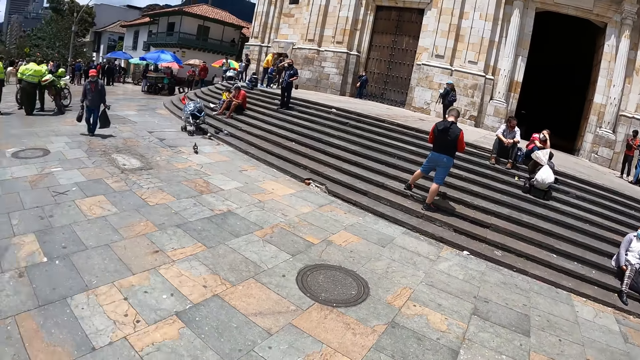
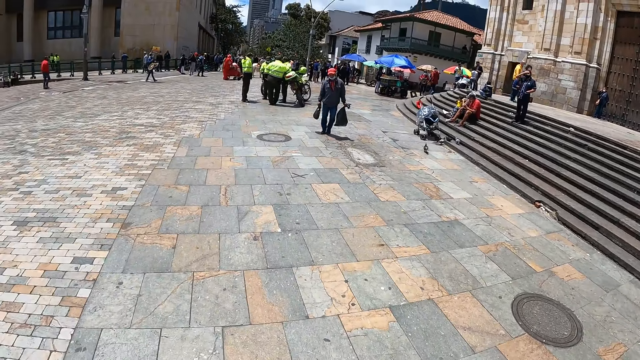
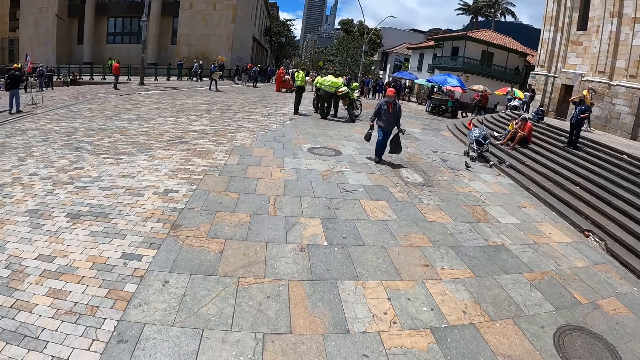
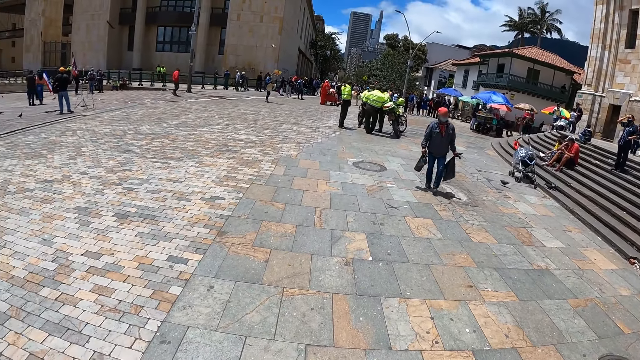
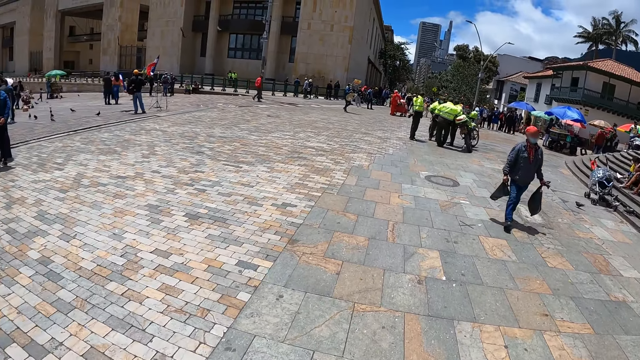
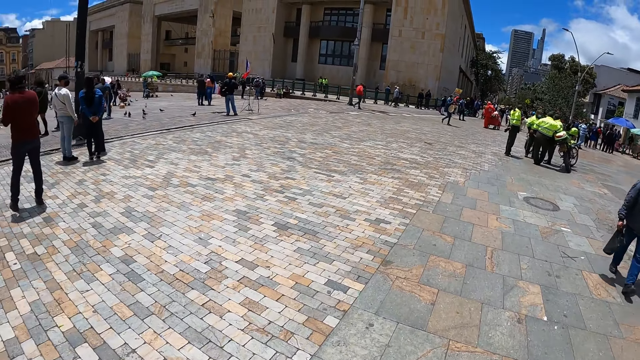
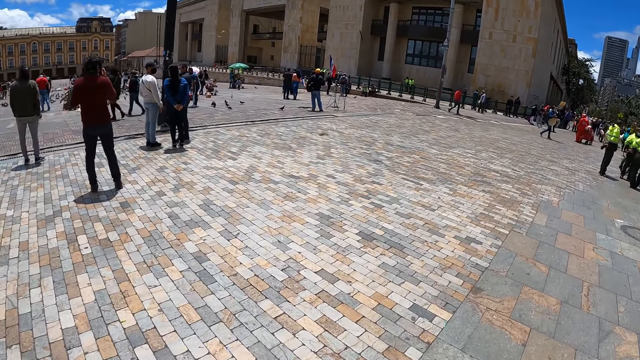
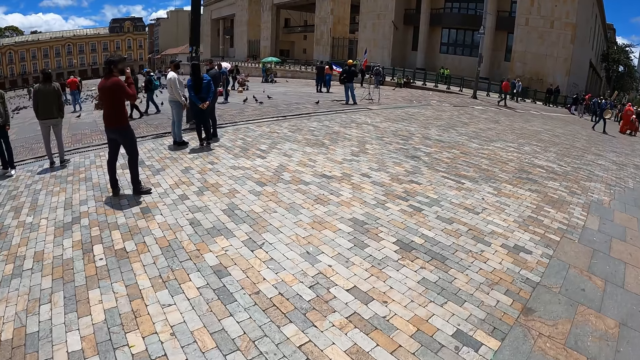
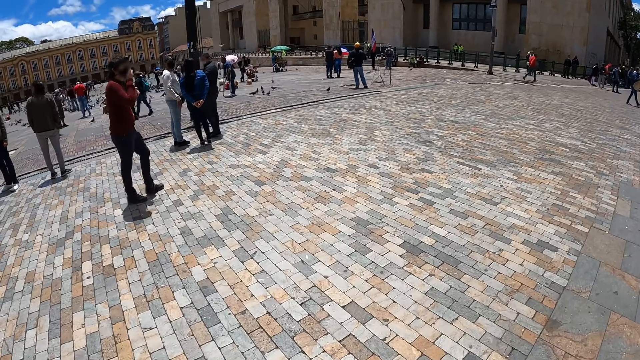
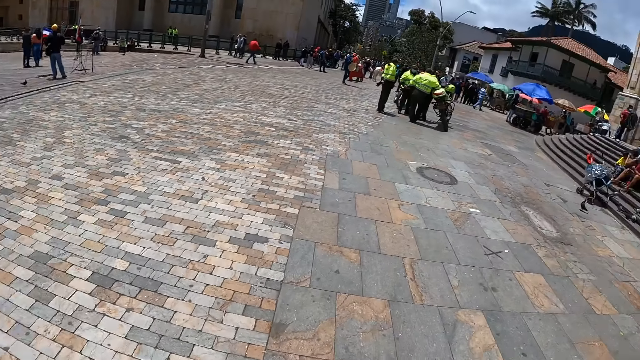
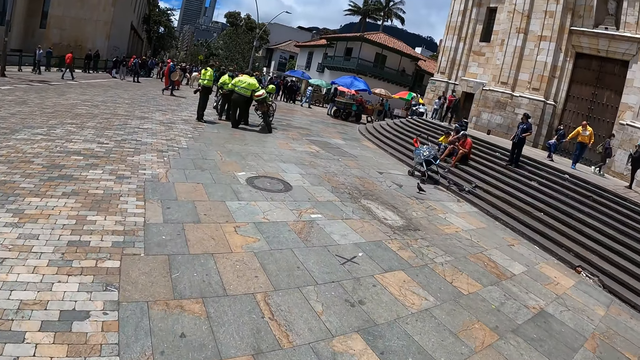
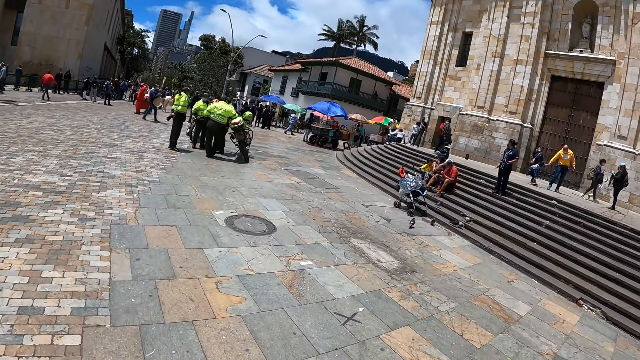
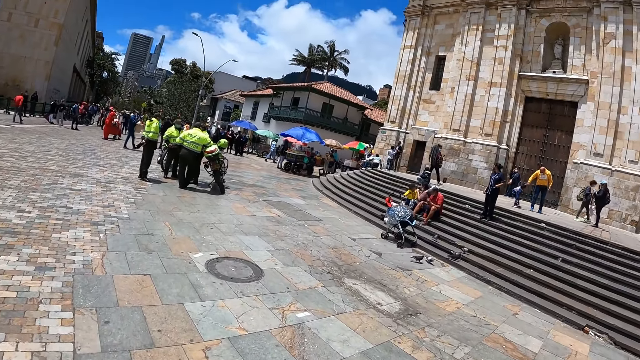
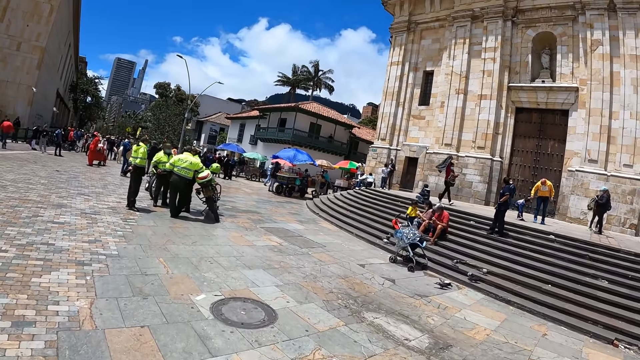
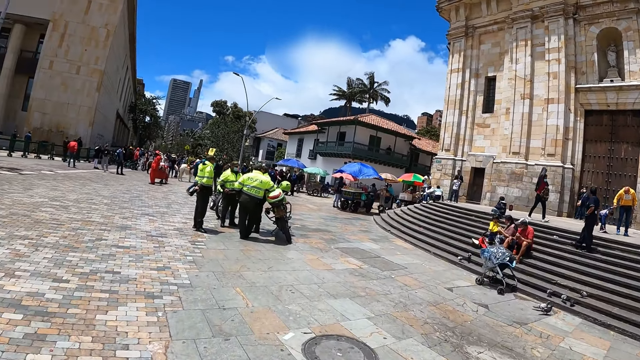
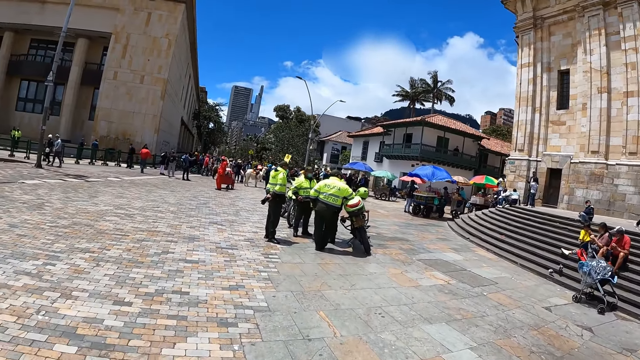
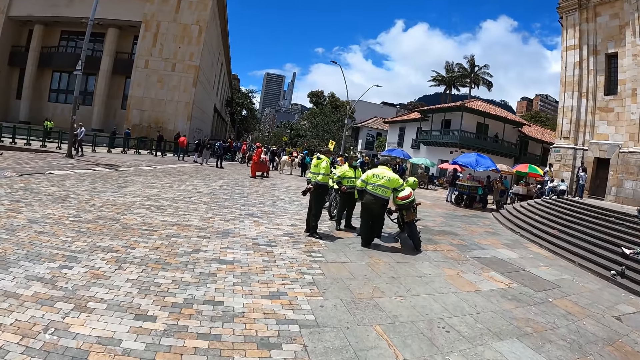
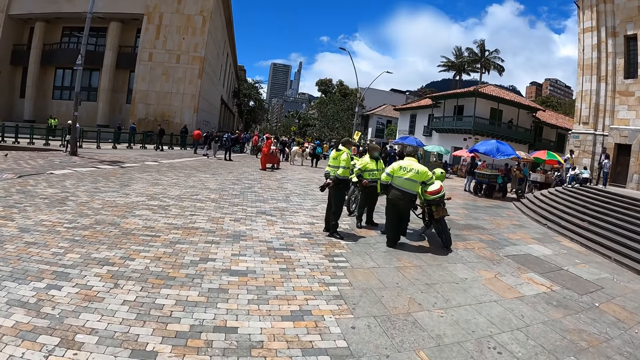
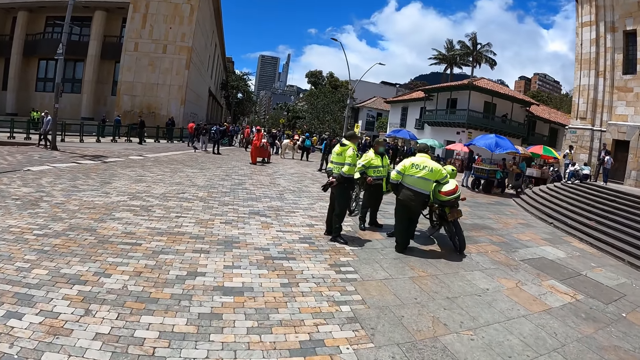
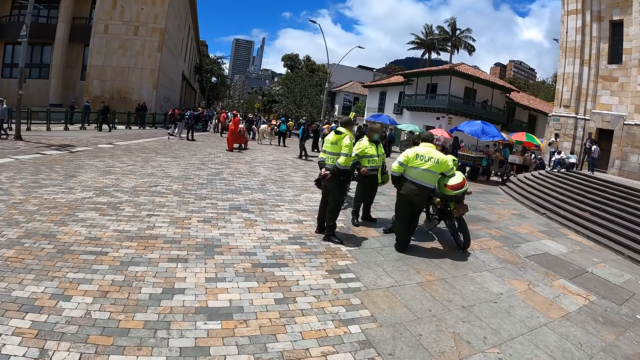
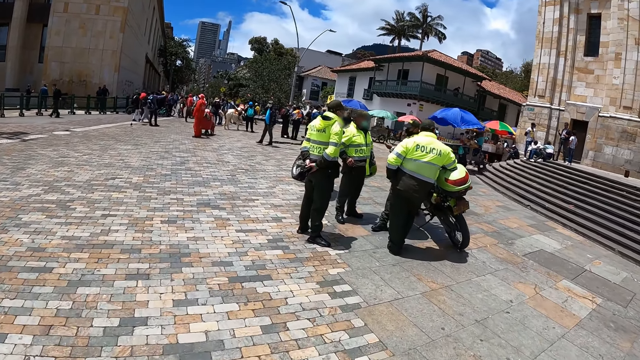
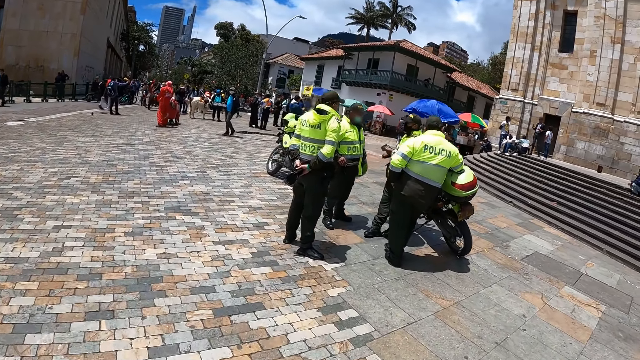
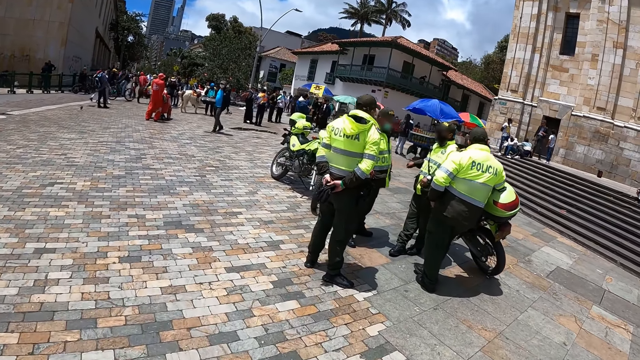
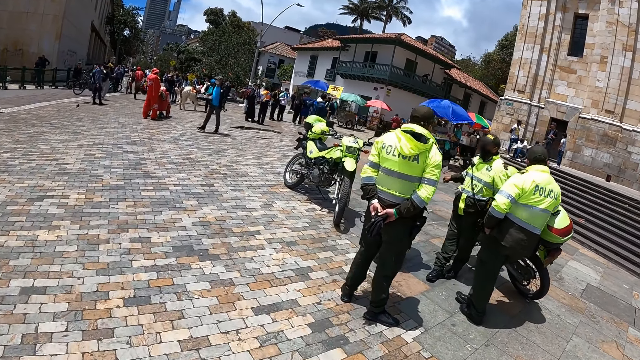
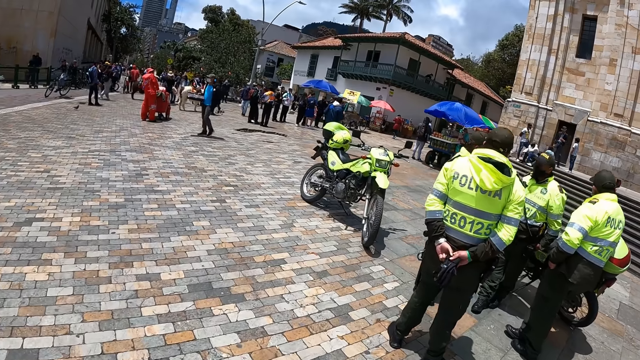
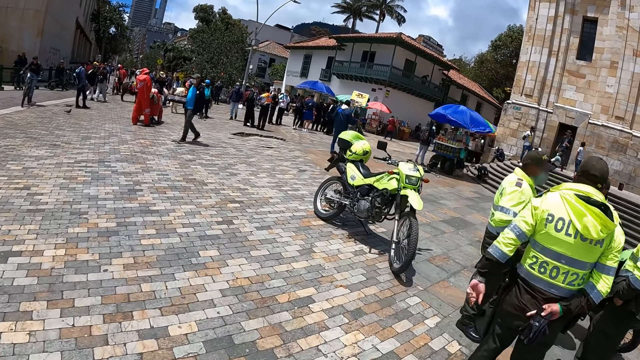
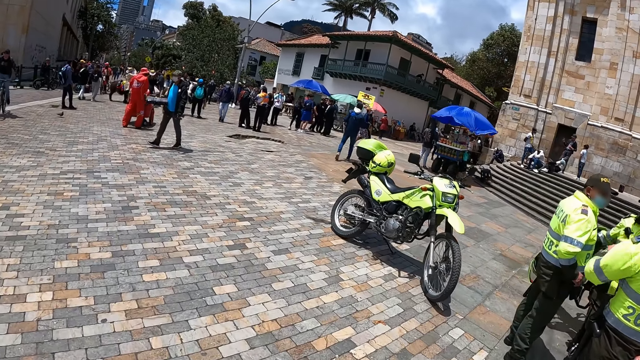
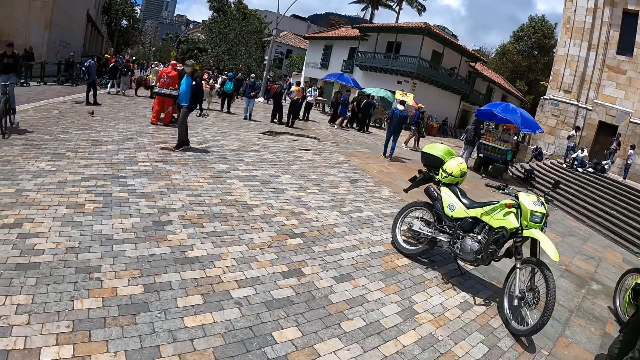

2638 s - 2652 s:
The camera wearer walks around the pavement. A man and four other men dialogue. The first man leans on a motorcycle. The last man sits on the motorcycle.

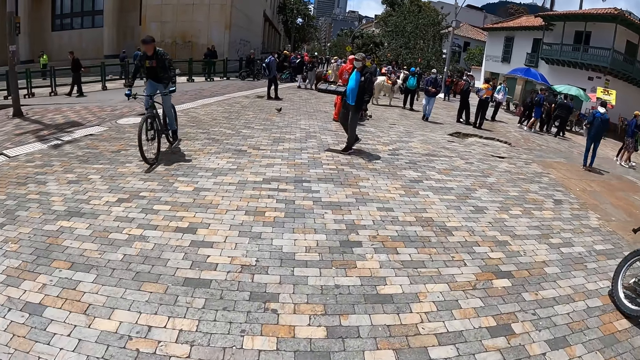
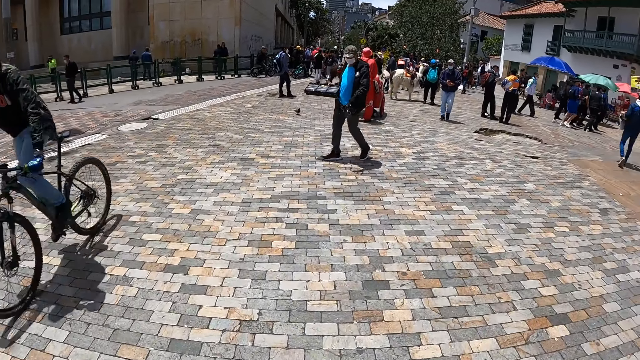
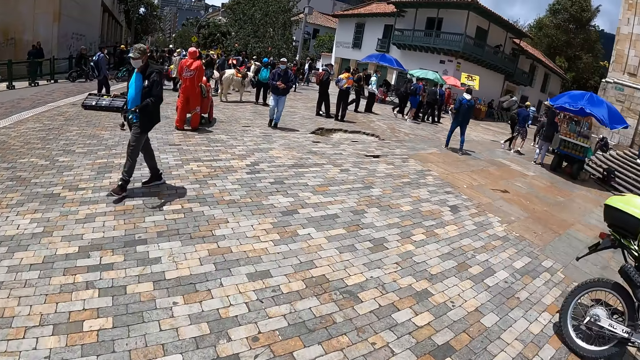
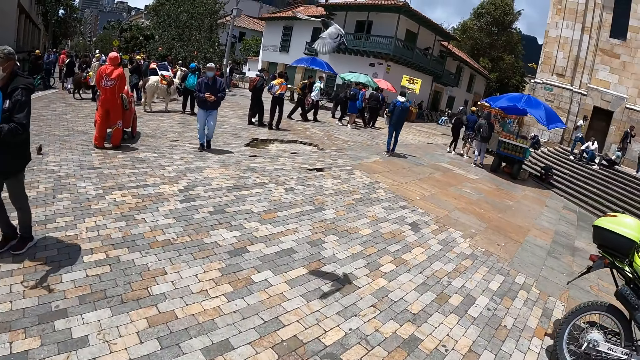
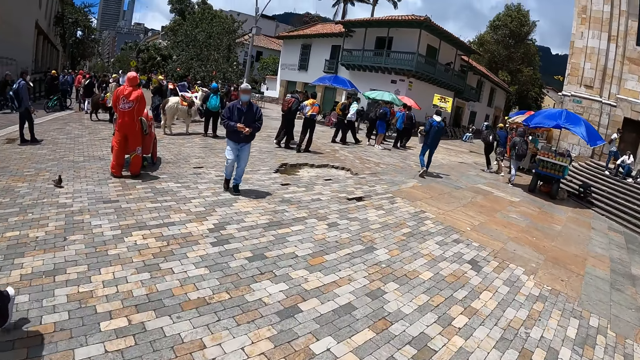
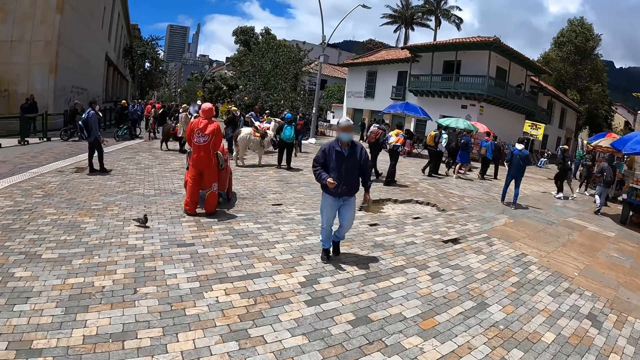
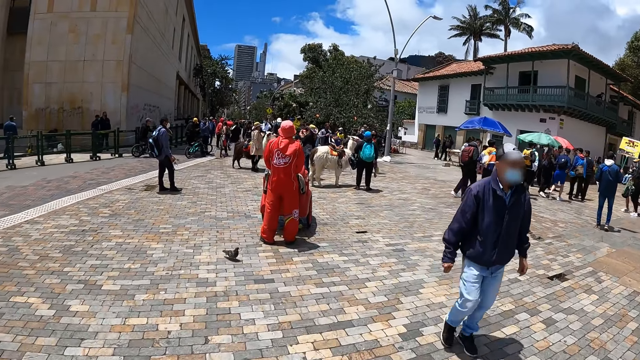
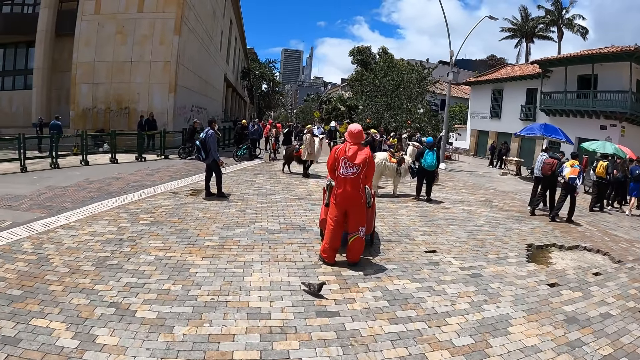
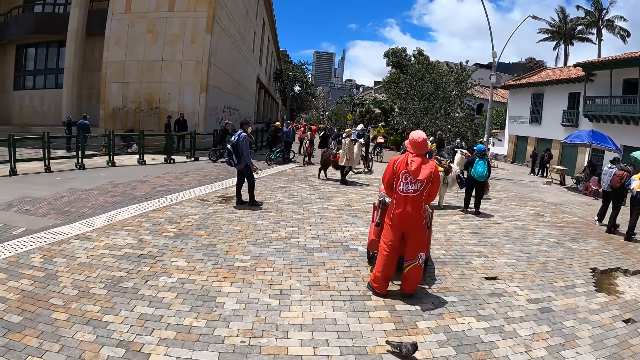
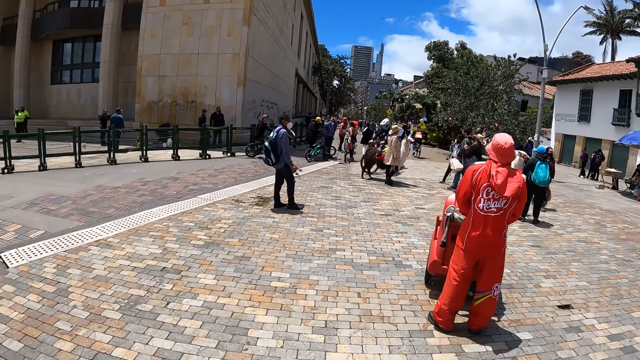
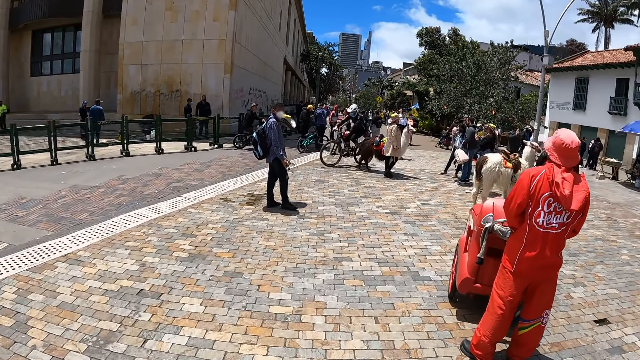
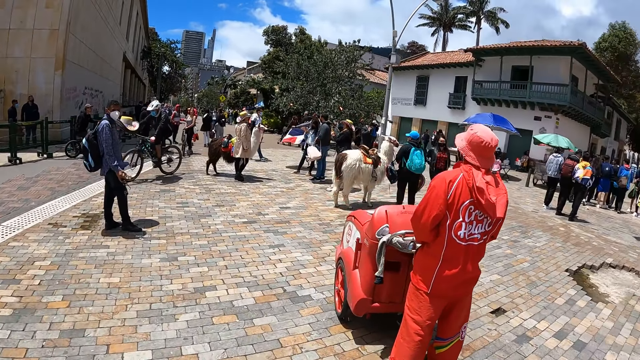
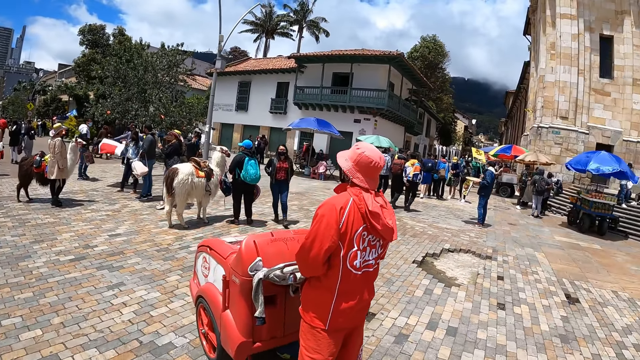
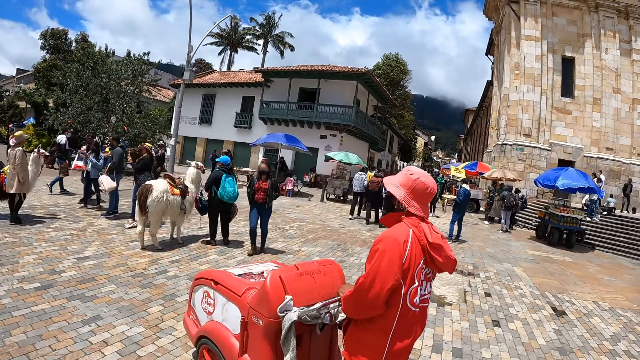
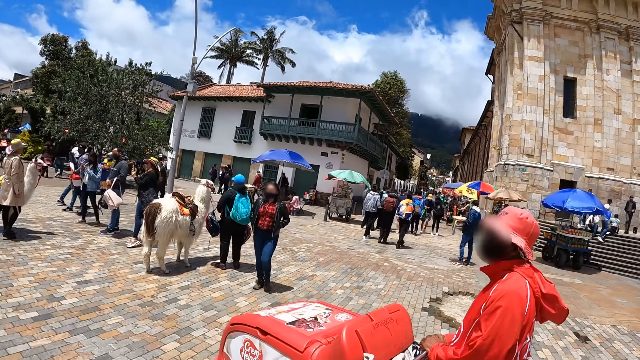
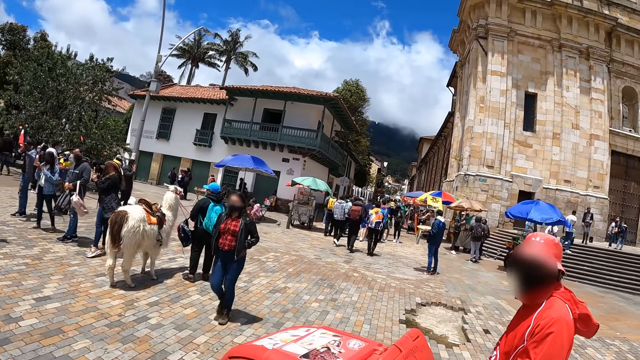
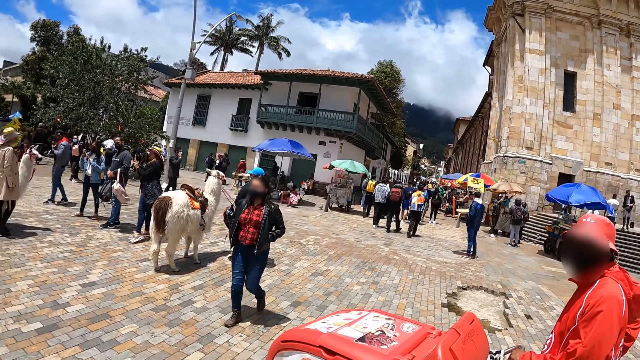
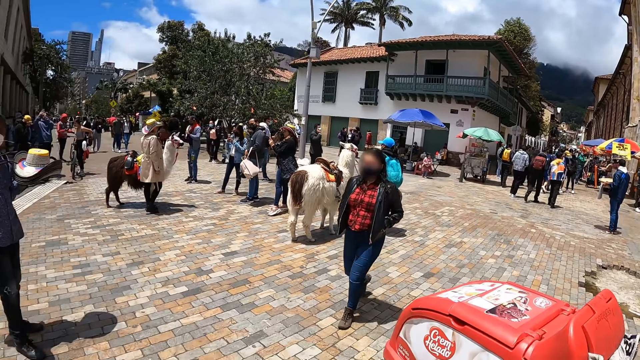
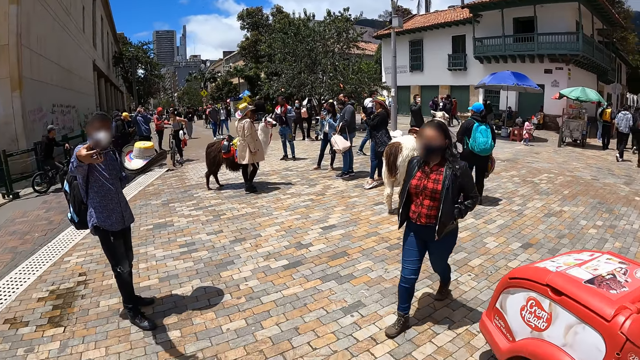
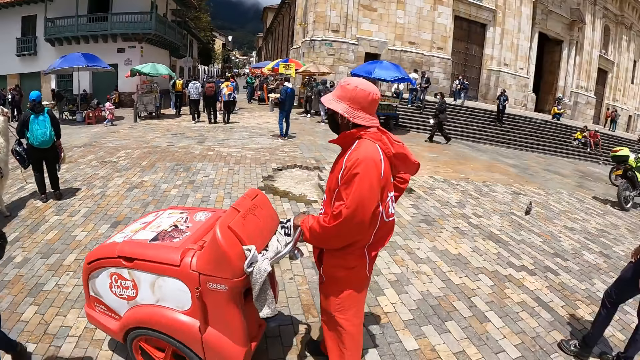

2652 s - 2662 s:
The camera wearer looks around. A man walks on the pavement. The camera wearer walks on the pavement. Another man holds an ice cream trolley. A lady walks on the pavement.
